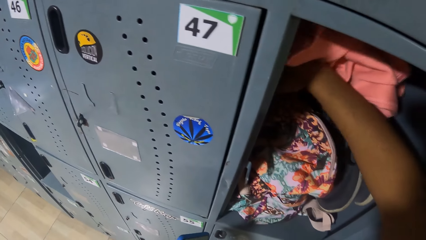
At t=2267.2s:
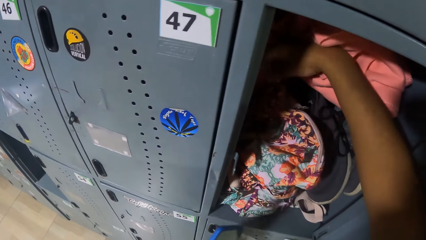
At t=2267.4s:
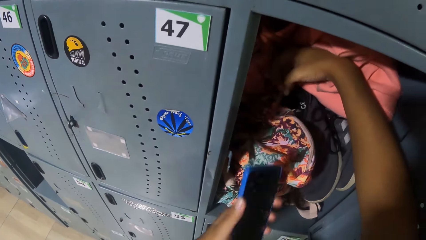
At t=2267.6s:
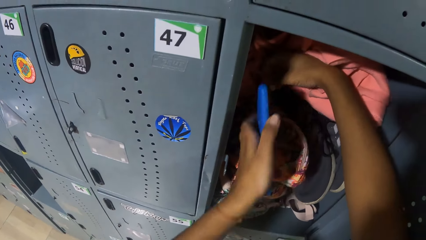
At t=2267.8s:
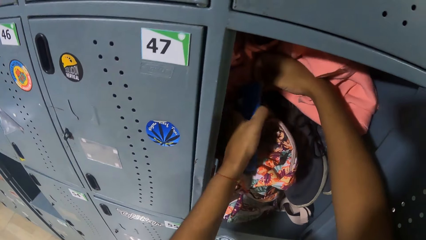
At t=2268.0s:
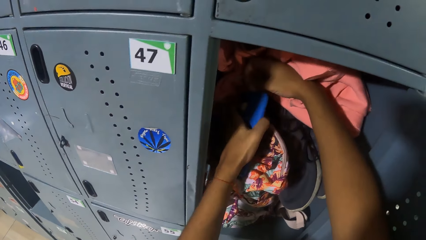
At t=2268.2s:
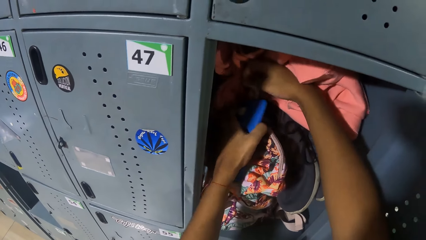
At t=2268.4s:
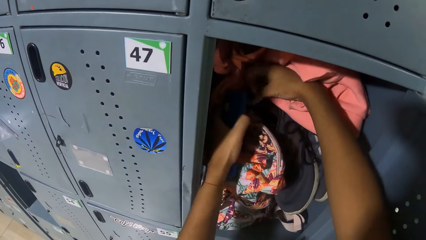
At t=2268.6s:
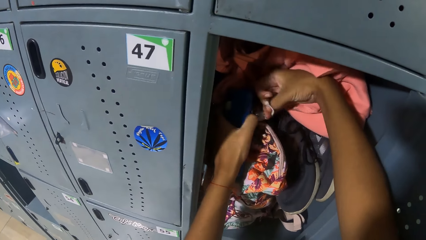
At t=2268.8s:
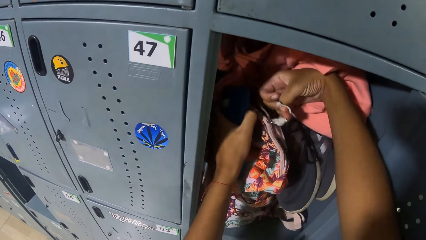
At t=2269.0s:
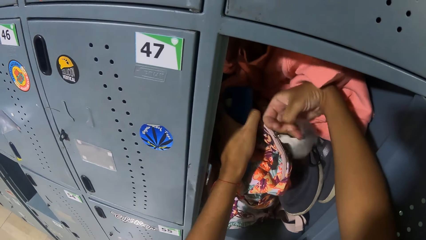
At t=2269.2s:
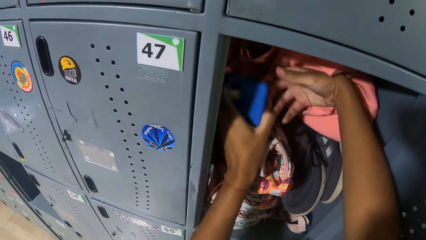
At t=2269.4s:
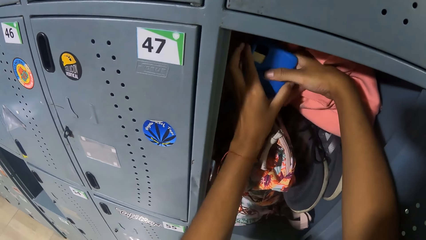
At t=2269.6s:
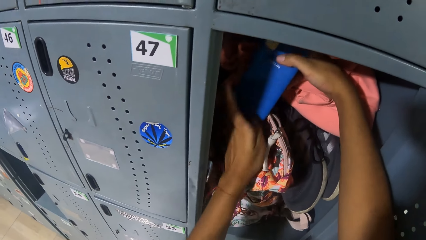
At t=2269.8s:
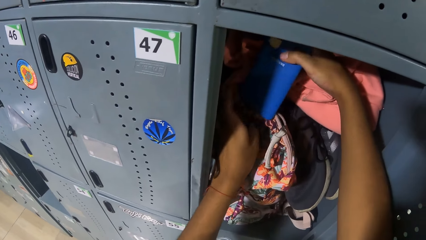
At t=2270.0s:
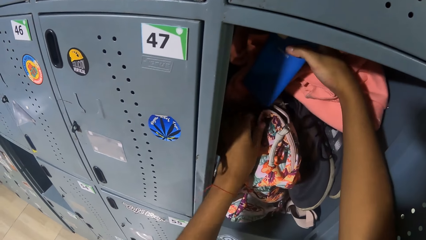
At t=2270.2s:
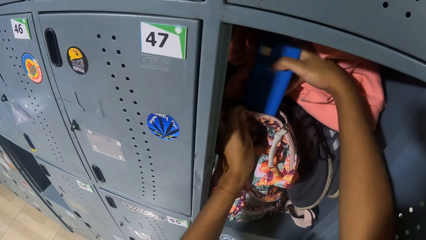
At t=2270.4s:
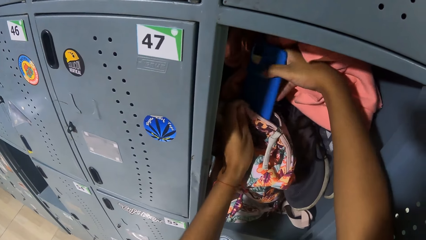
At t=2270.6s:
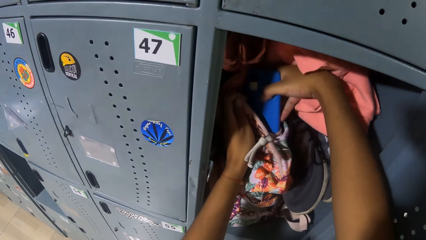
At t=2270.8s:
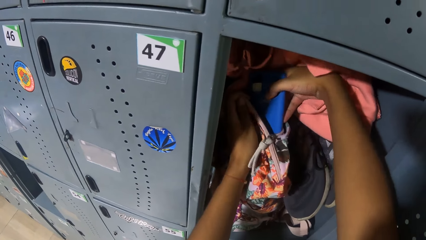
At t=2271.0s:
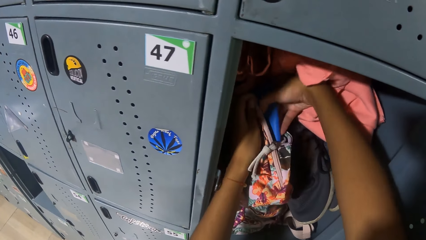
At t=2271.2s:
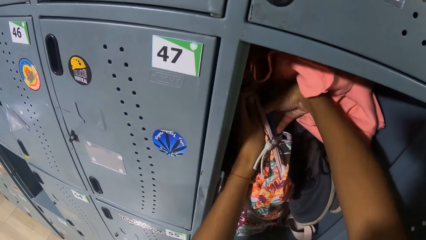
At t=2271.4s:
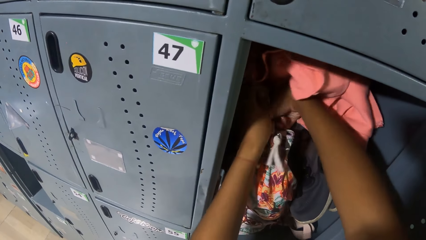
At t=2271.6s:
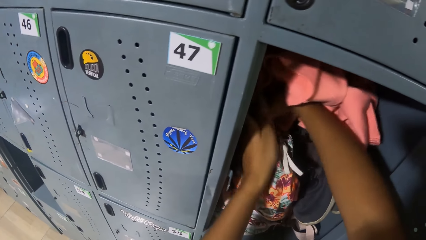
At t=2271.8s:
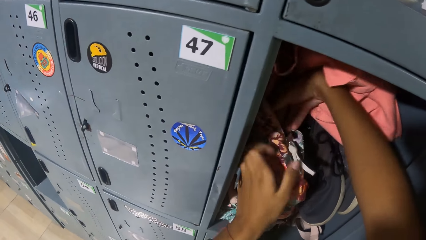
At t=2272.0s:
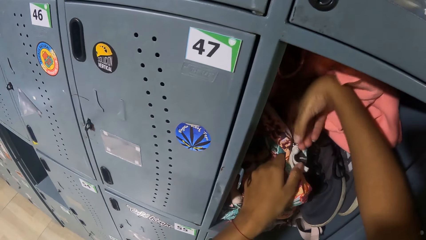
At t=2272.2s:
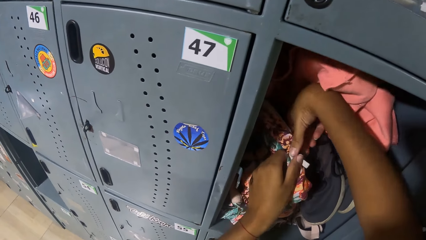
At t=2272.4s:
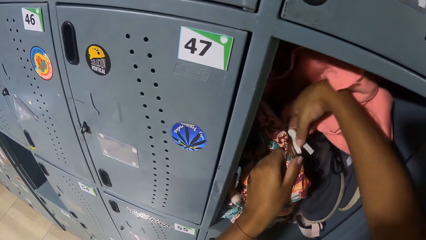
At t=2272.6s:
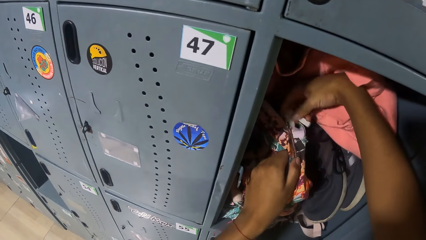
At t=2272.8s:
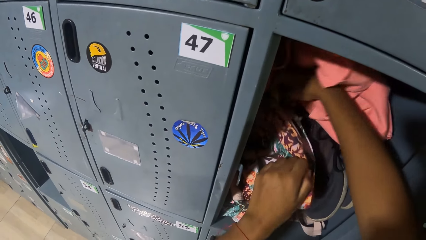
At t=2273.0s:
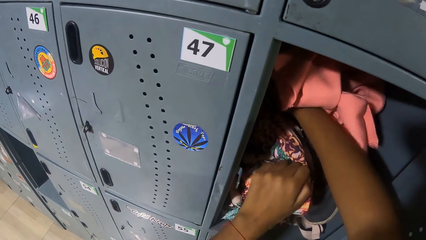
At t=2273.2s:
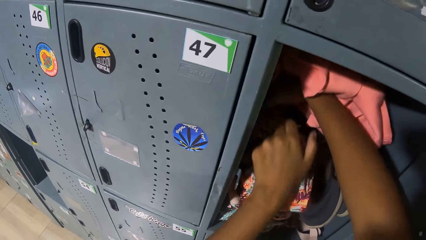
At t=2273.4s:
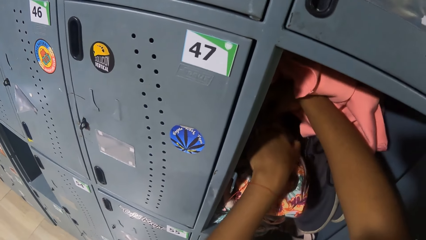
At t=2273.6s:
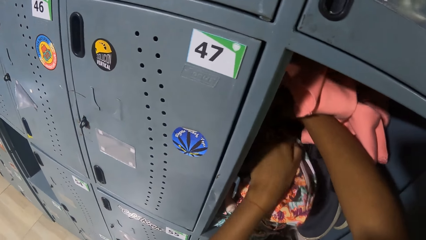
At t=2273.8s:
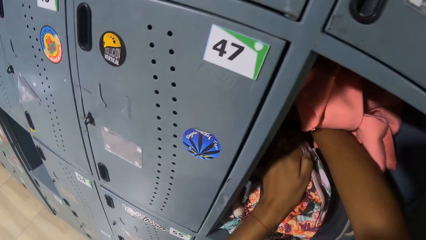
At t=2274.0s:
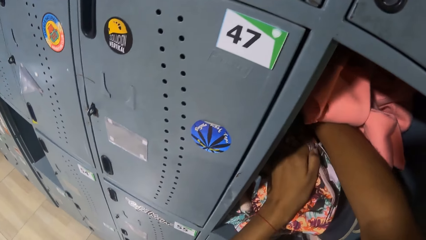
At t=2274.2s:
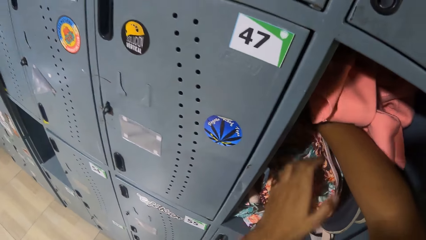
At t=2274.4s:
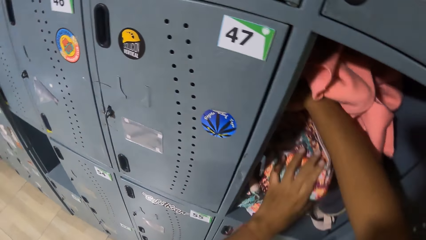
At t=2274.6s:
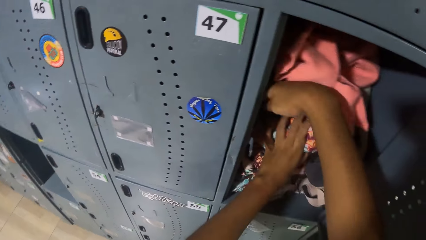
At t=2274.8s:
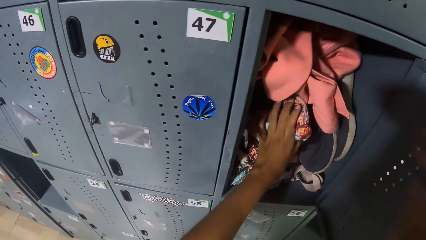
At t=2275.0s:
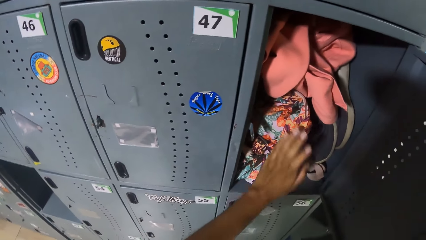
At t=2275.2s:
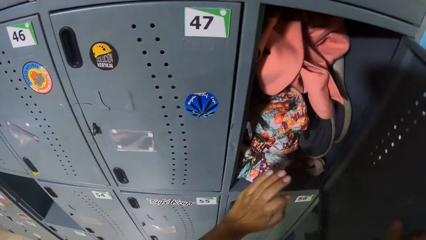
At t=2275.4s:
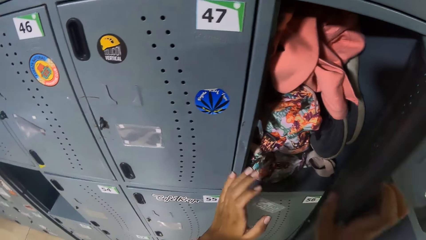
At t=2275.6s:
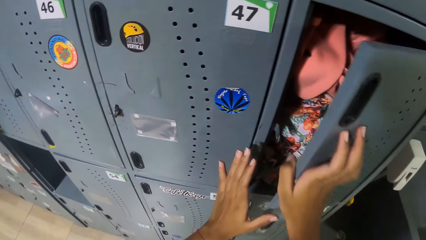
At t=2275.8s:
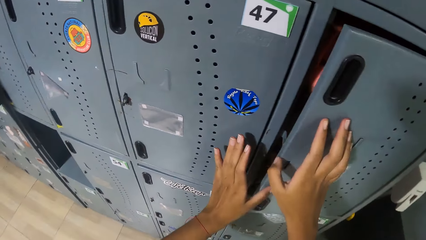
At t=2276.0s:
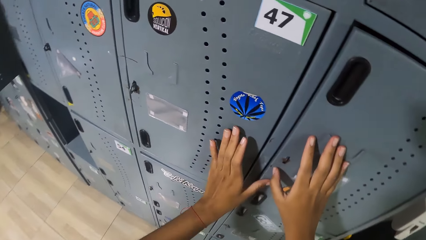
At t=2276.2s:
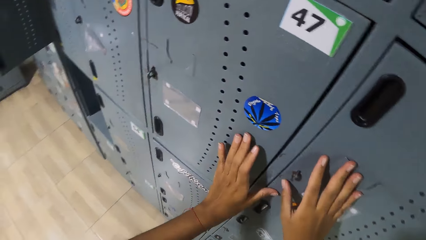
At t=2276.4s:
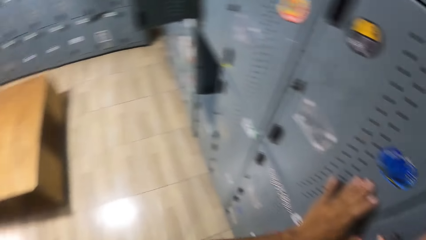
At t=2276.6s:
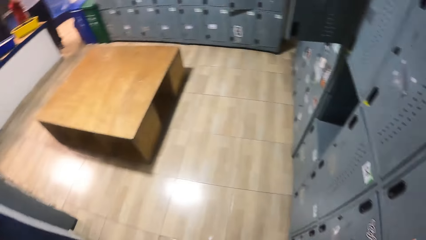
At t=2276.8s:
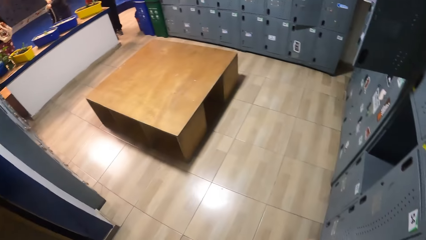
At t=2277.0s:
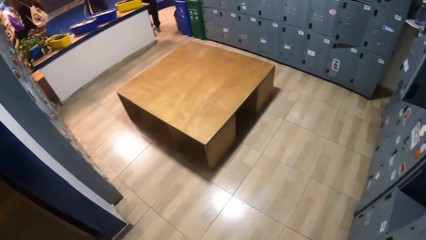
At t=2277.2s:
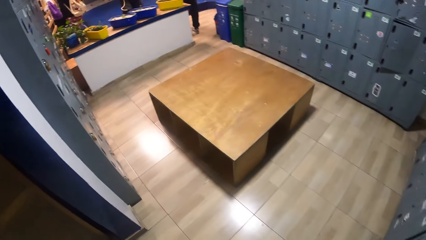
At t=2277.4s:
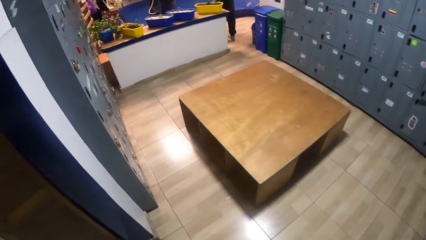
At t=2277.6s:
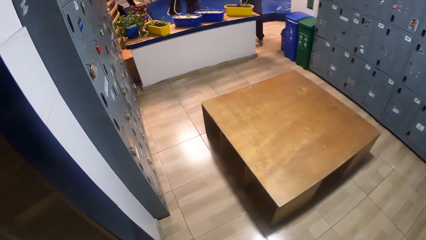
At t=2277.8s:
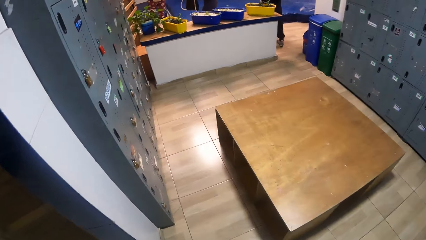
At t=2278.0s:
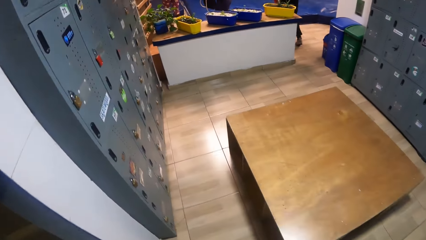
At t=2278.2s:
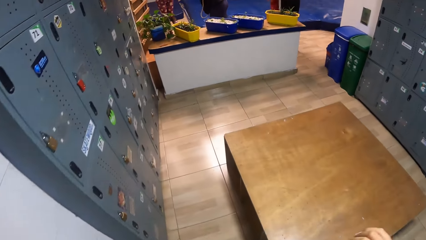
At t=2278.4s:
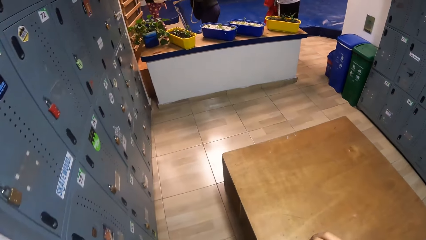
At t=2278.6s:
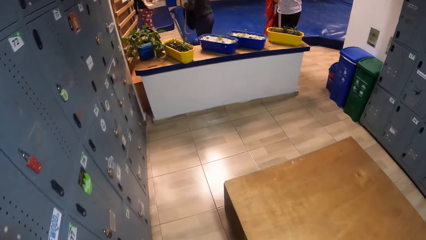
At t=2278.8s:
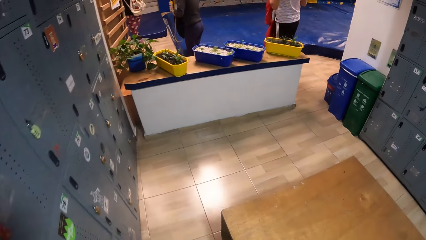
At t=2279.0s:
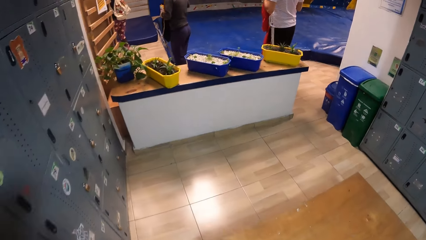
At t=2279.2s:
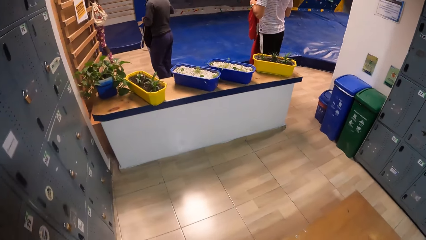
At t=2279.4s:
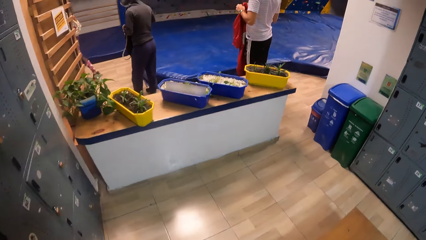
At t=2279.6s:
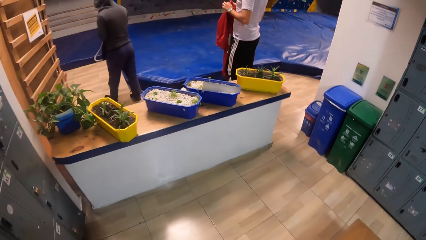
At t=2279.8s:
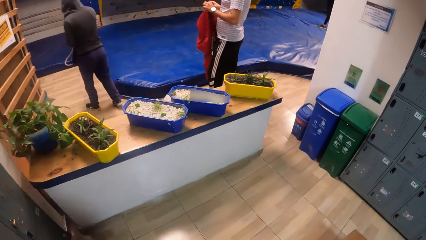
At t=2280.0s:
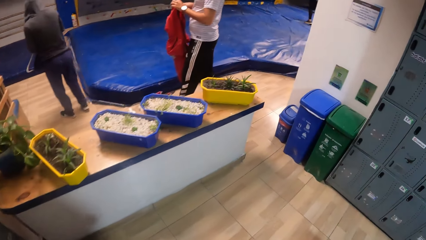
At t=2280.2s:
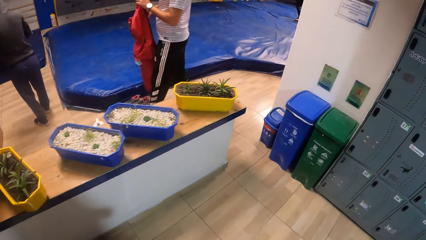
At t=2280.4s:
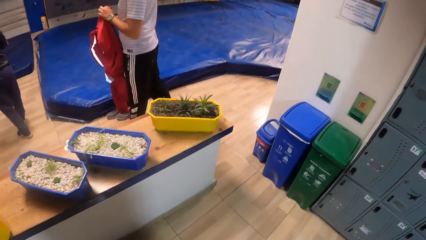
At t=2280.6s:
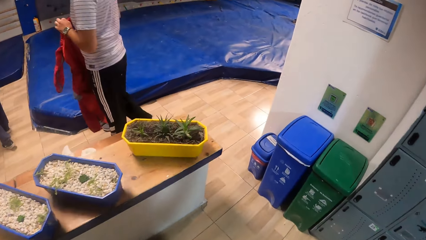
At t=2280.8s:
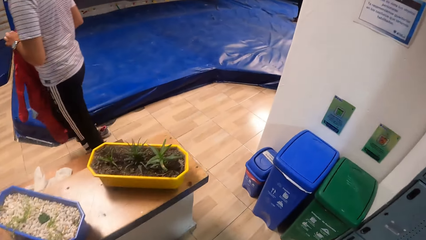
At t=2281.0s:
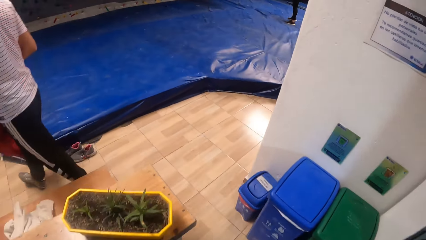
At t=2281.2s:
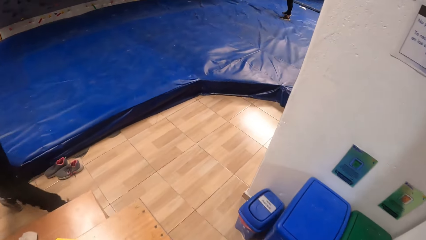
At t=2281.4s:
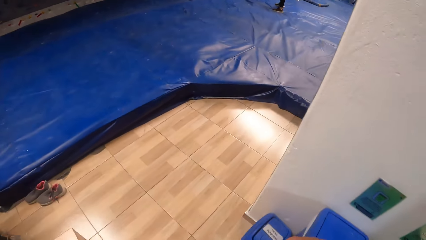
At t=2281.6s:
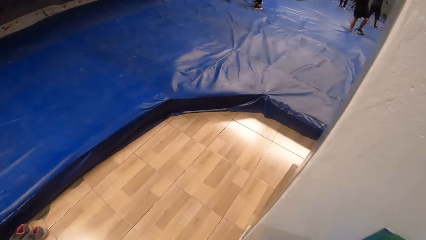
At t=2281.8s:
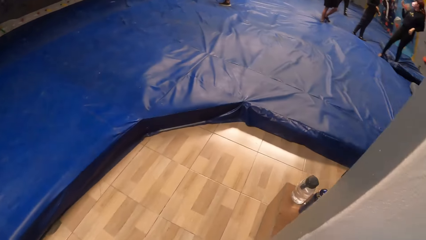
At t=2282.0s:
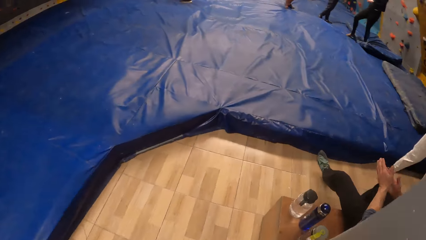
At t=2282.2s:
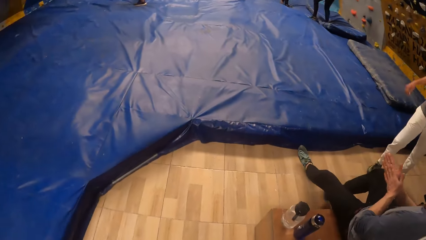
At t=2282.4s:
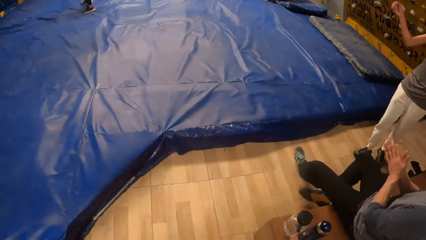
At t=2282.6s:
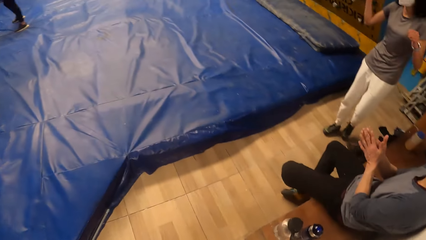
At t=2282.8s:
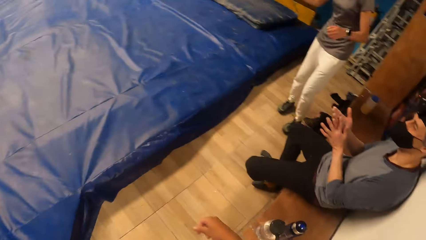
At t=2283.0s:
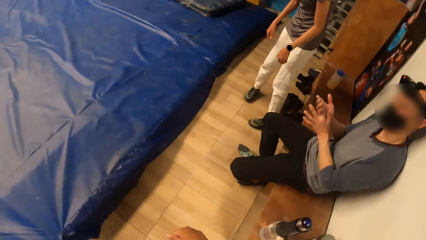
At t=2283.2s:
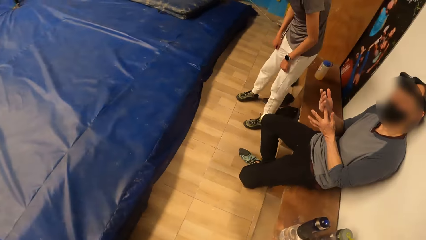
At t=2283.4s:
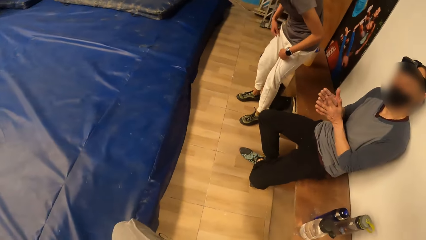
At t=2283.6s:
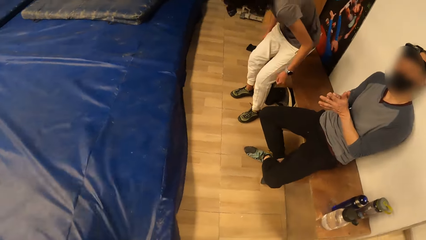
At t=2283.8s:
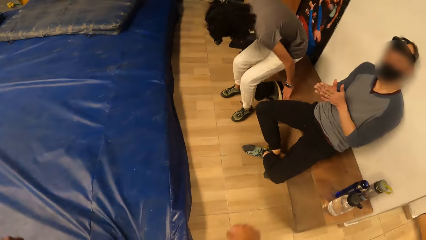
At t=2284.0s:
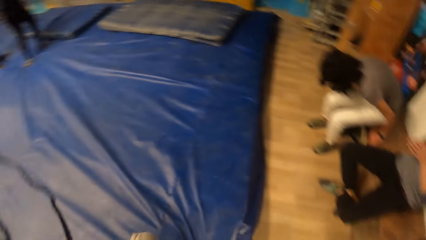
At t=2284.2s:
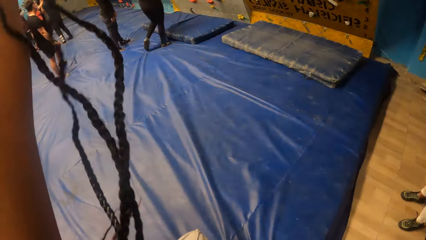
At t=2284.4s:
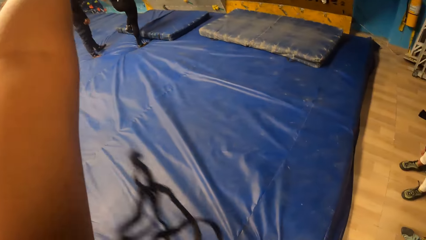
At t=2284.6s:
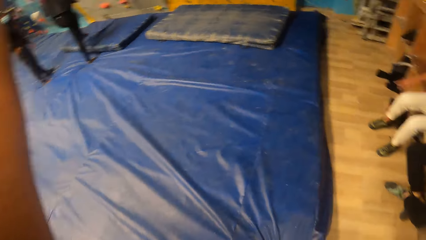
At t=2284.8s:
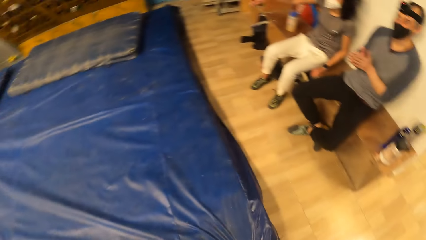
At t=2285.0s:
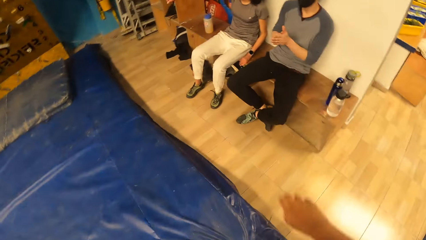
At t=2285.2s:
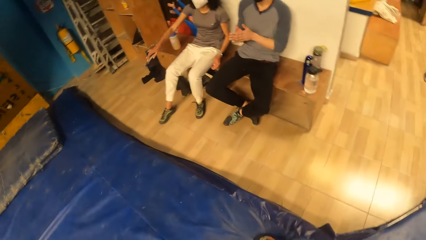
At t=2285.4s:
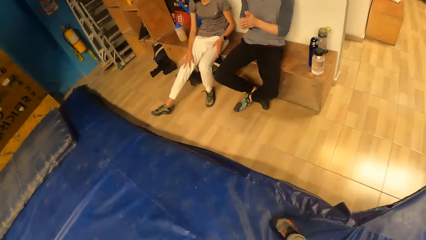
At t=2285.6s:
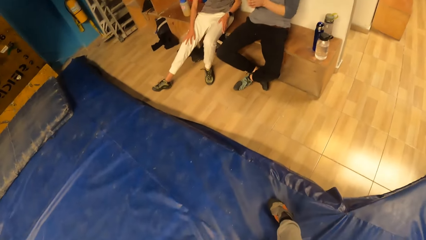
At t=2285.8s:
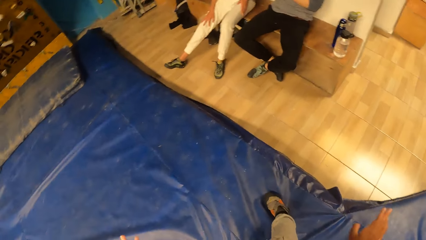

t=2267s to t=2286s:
The camera wearer opens a zipper of a bag in the locker with her right hand. She places the mobile phone into the bag in the locker with her right hand. She closes the zipper of the bag with her right hand. She closes the locker with her right hand. She moves away from the locker. She raises the hand.
